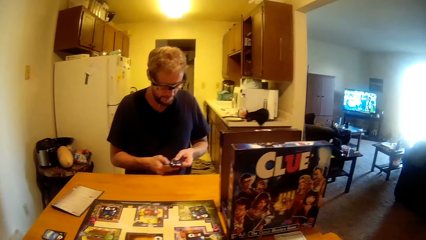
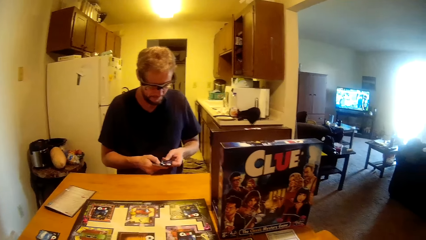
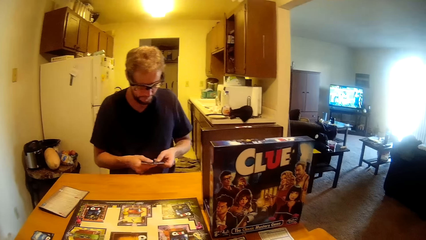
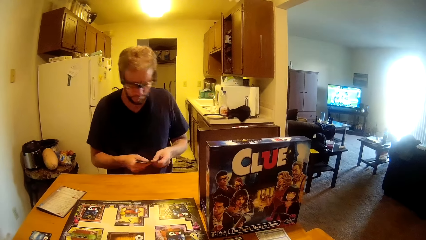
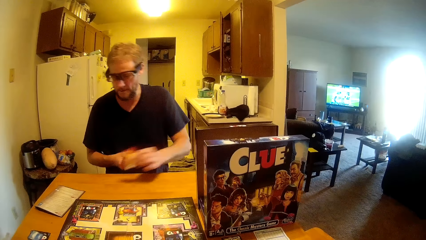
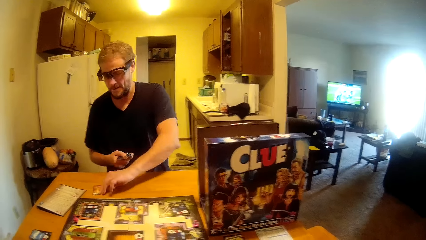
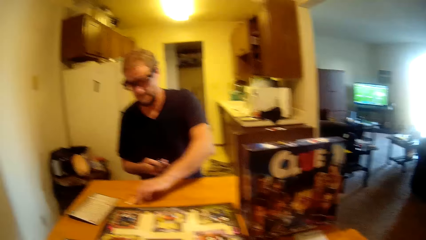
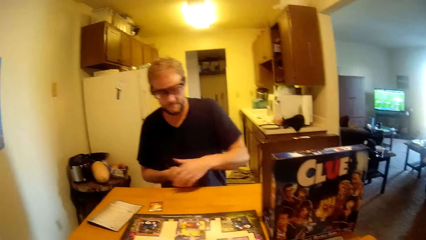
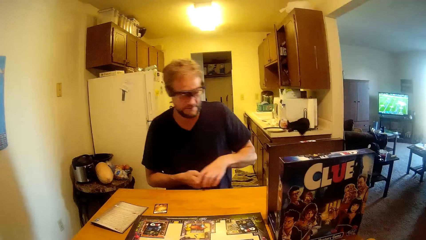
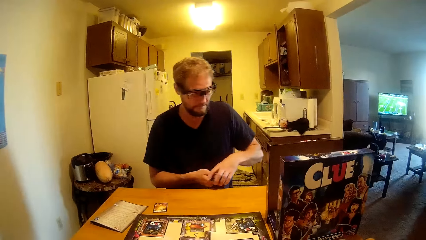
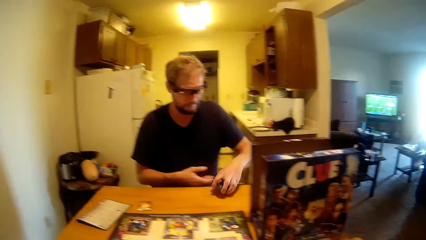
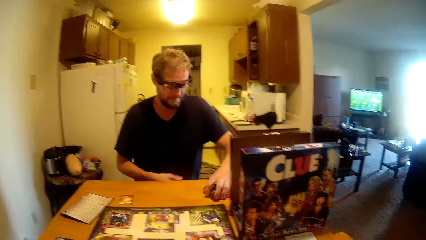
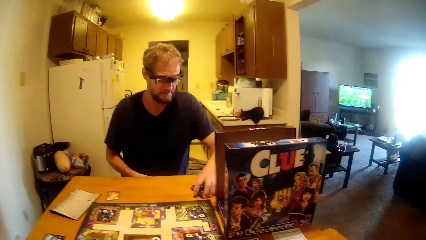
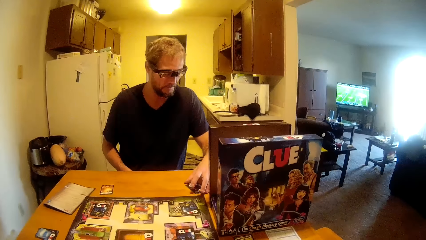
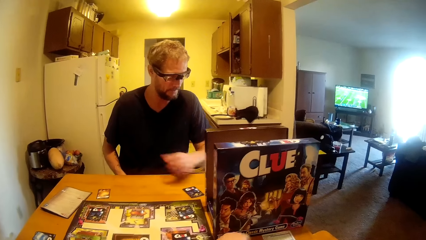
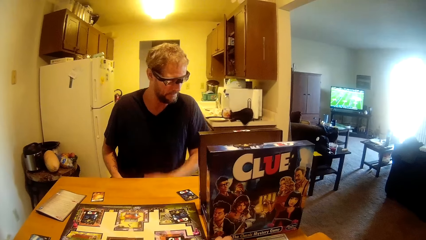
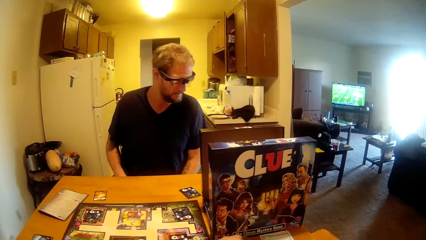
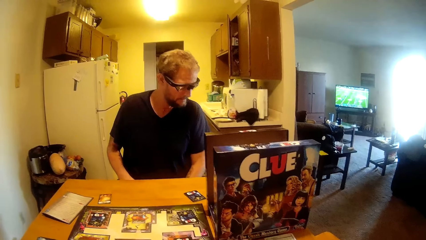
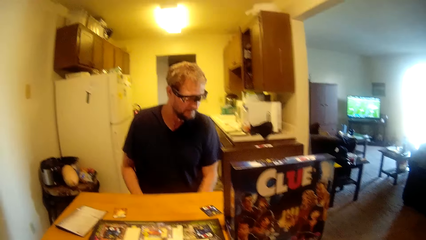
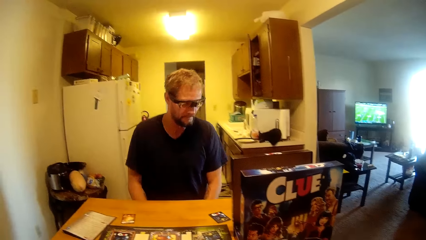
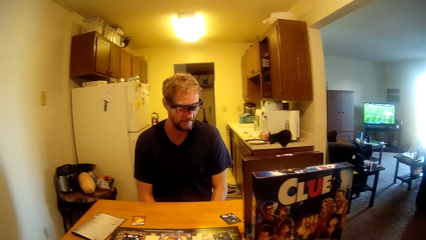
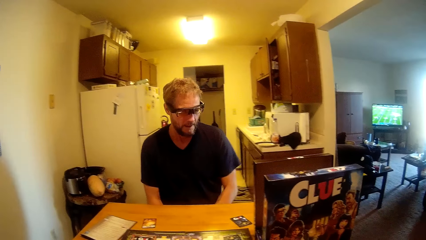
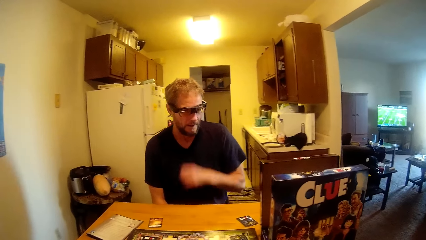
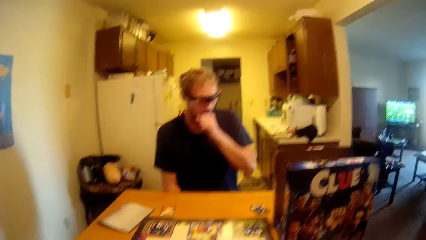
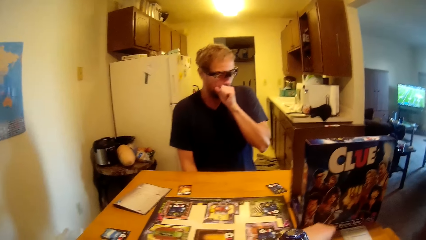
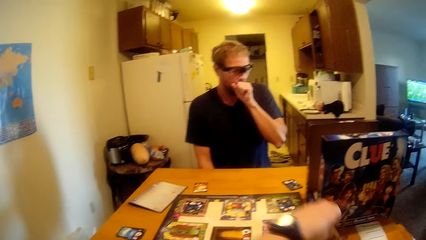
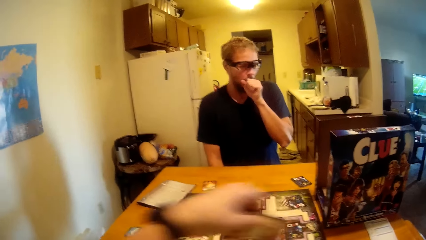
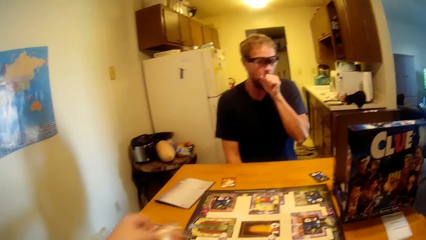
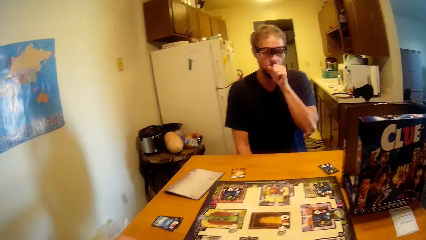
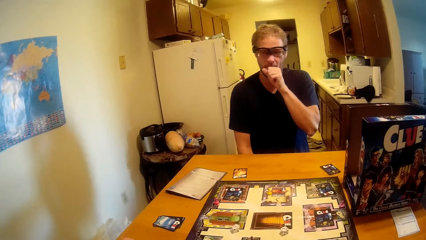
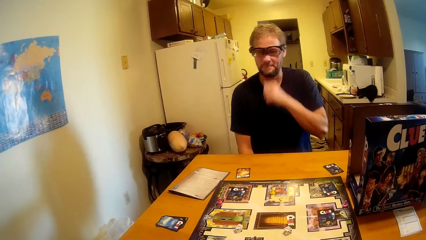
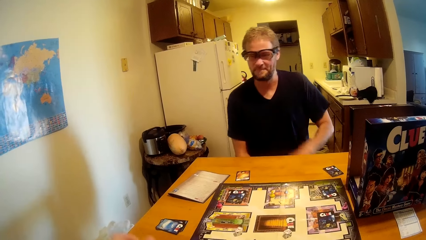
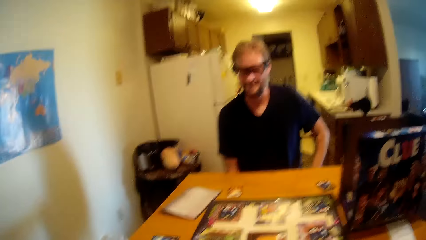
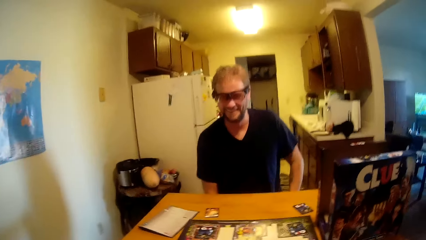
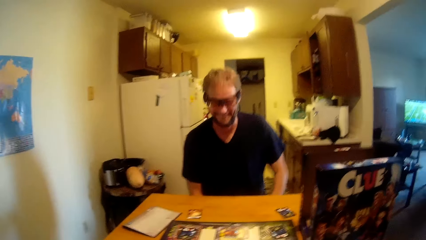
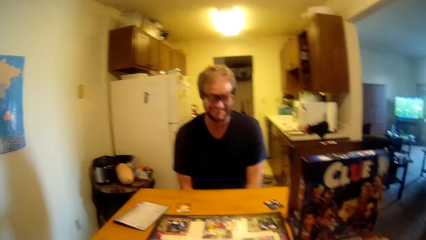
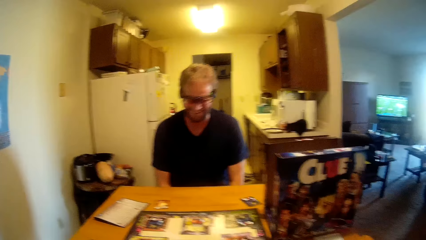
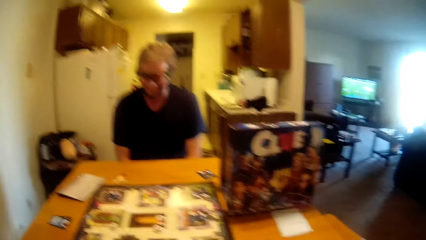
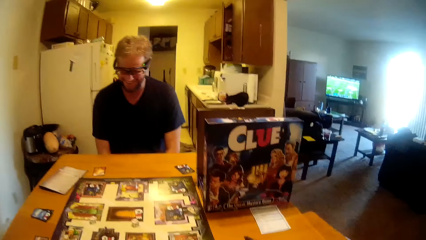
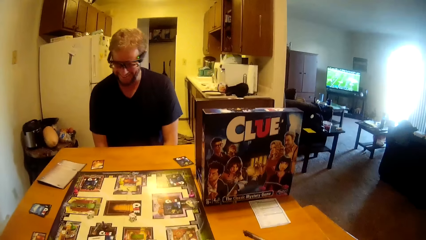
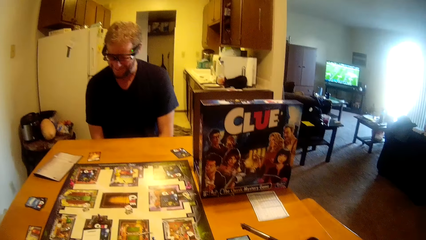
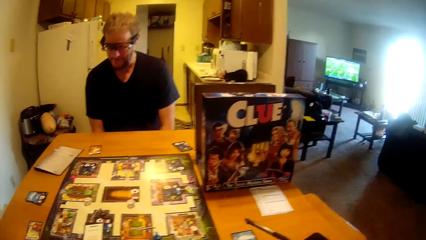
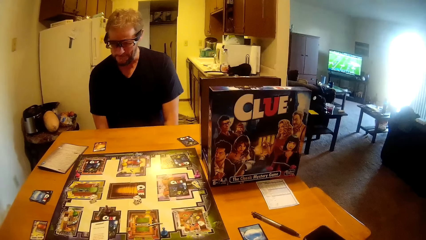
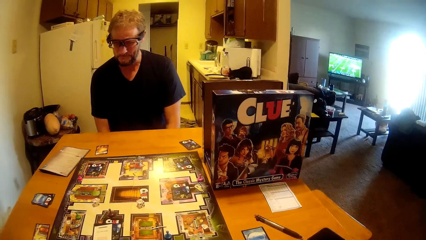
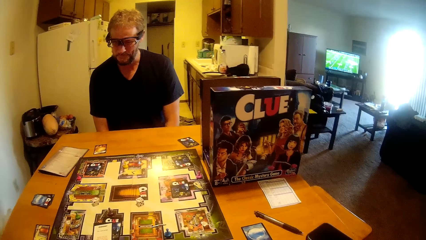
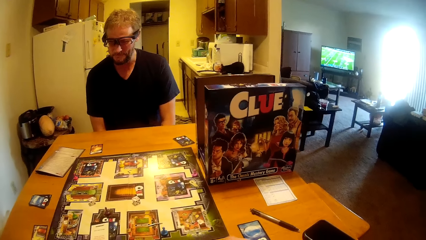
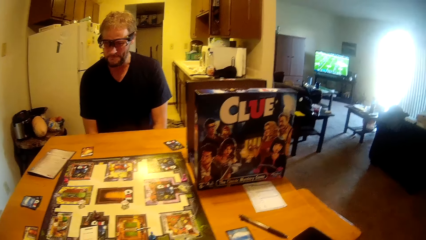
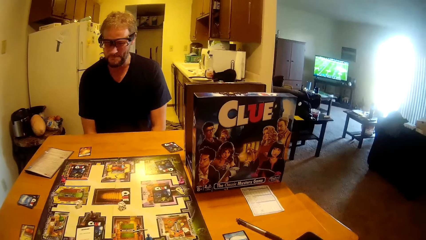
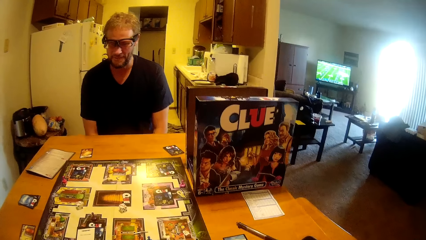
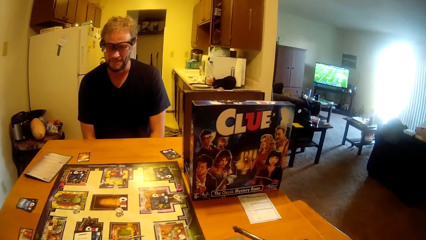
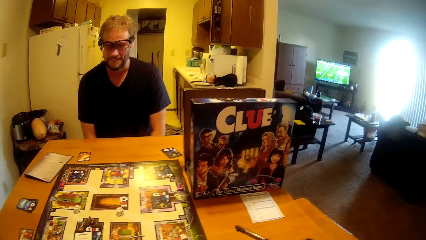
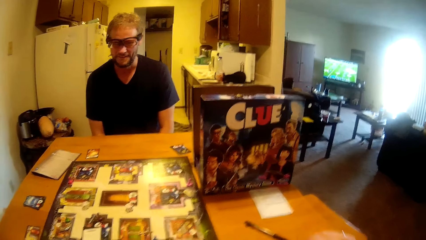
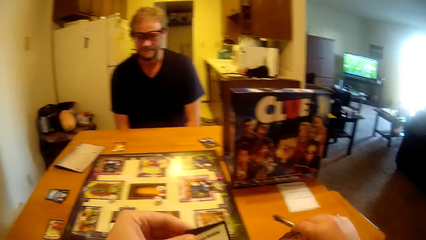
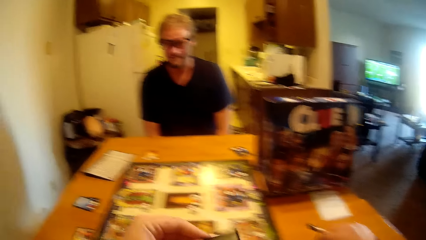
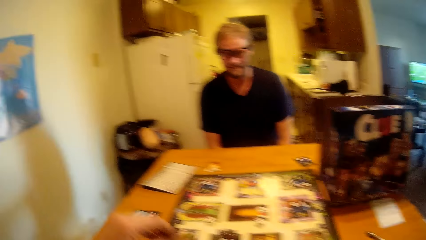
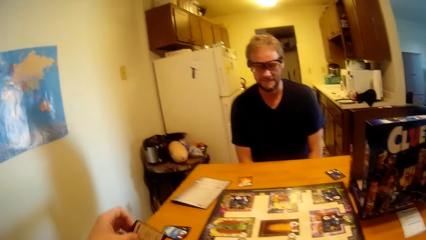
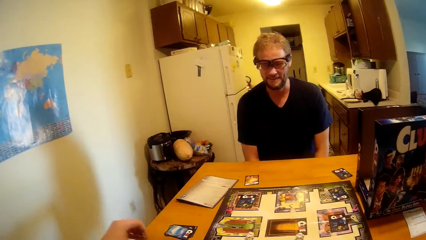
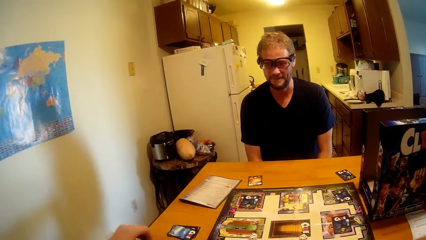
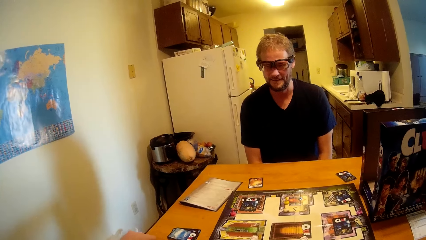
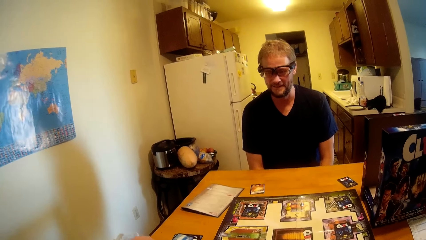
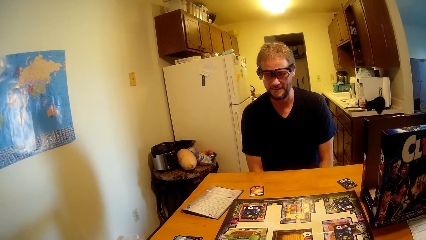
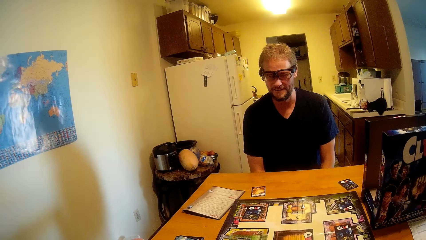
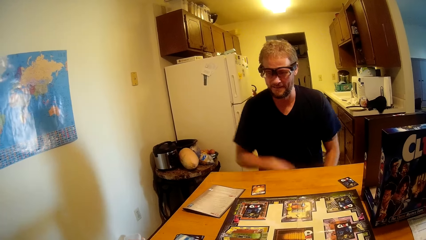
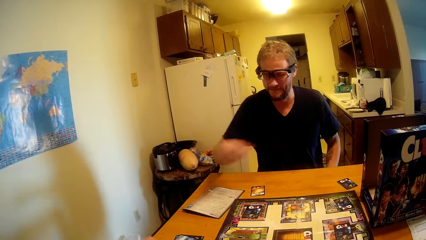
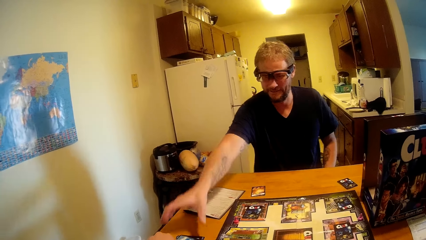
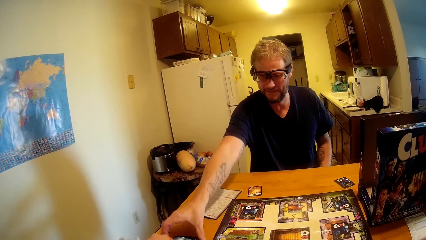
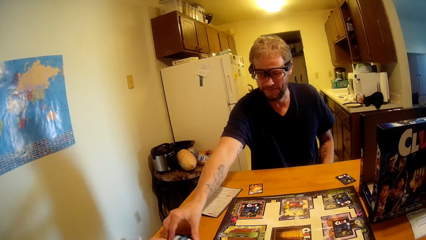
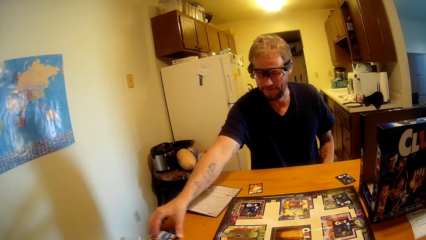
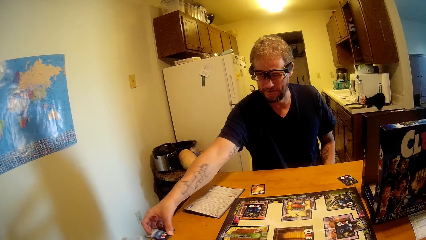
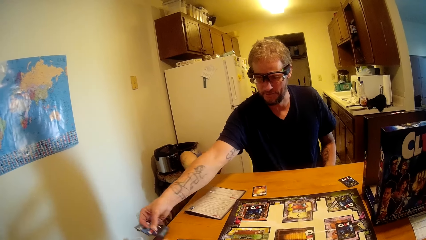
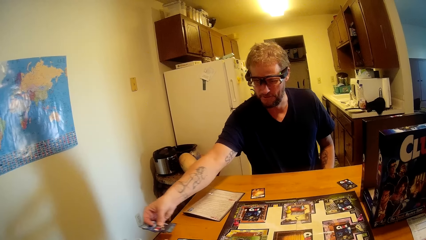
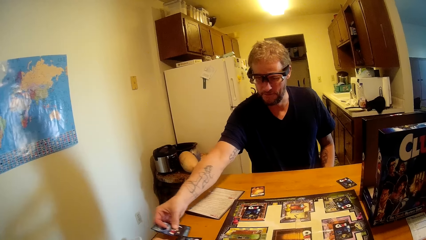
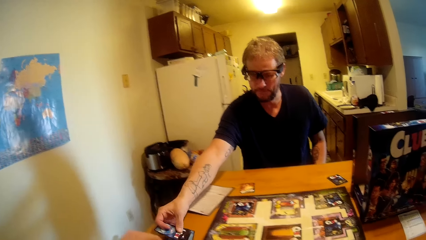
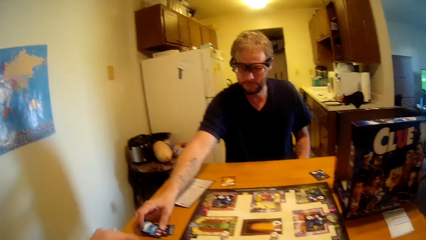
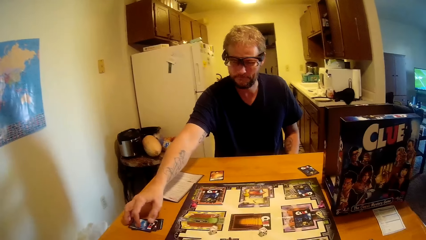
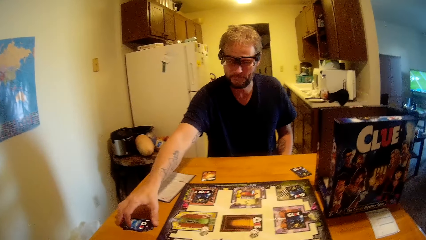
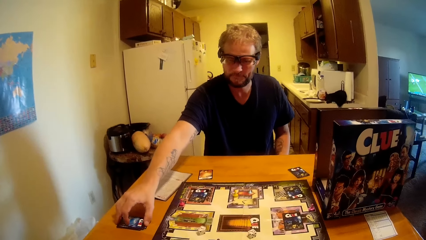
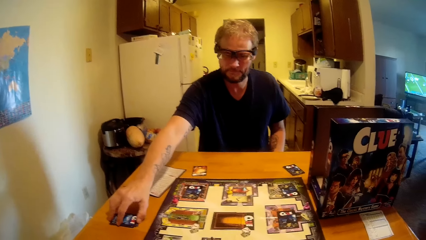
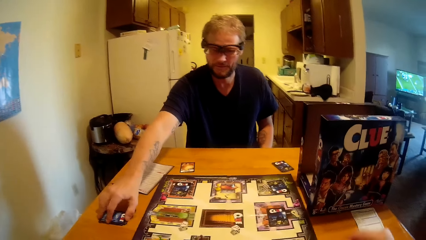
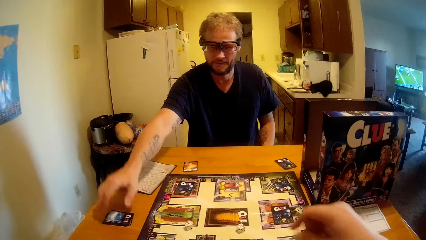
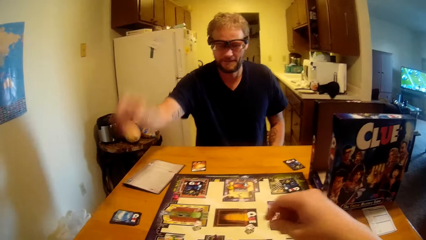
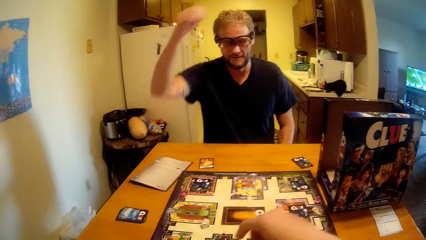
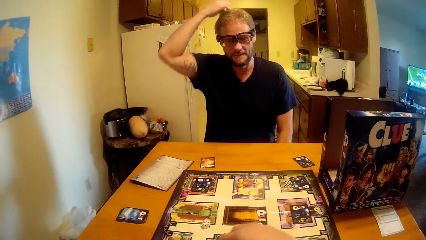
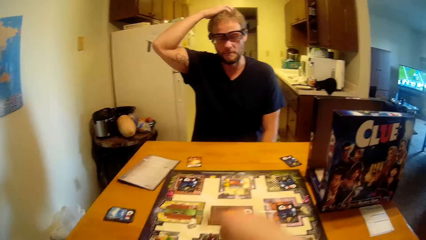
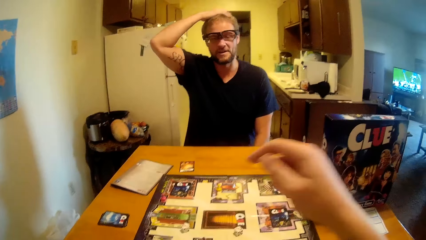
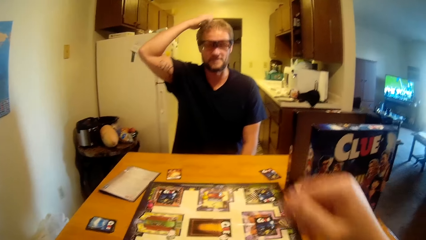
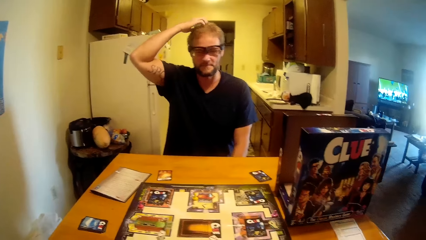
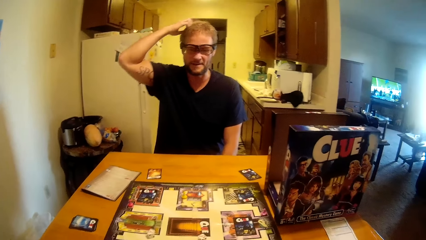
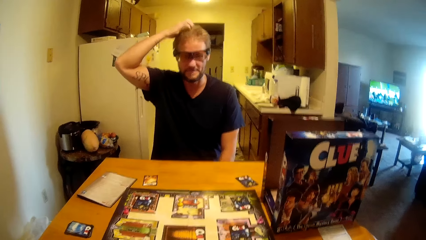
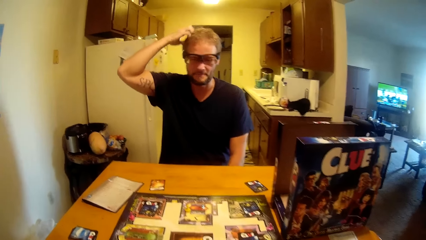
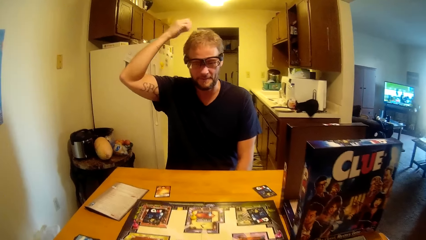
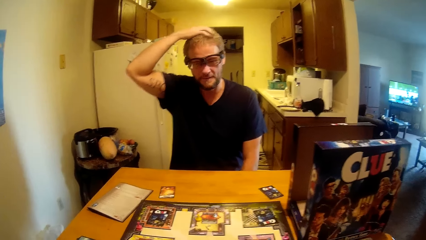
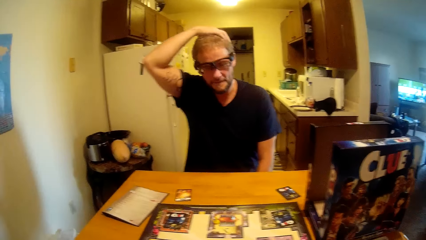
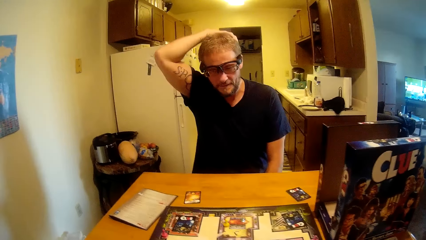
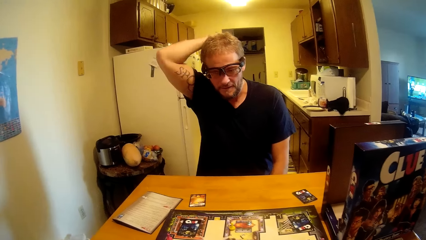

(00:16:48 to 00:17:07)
A man puts the clue card on the table. The man puts the clue cards on the table. The camera wearer moves the clue card on the table. She moves her hand. The man talks to the camera wearer. The man adjusts the cards on the table and picks up the clue cards from the table. The man touches his head. The camera wearer talks to the man.
